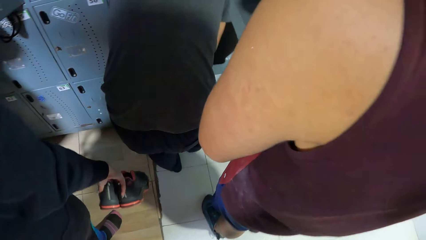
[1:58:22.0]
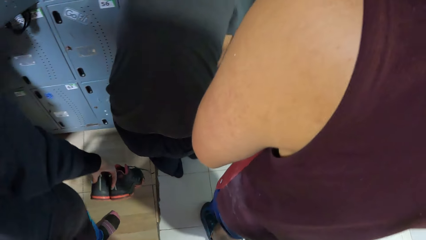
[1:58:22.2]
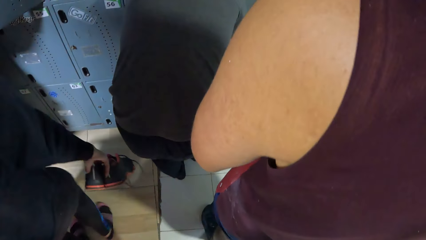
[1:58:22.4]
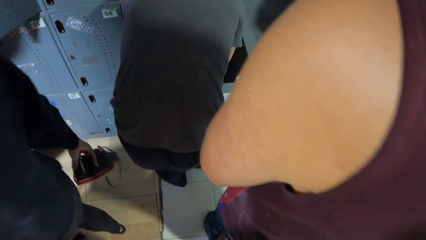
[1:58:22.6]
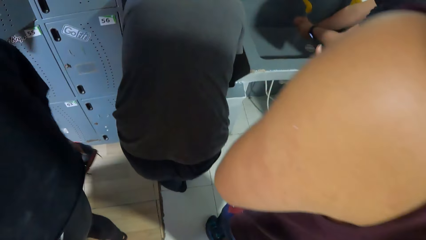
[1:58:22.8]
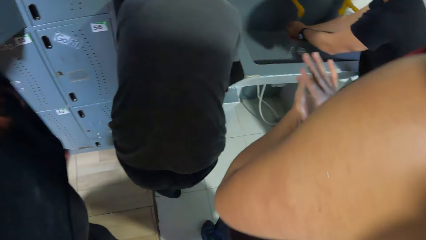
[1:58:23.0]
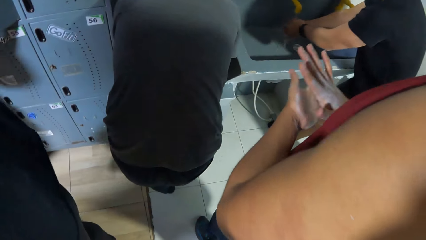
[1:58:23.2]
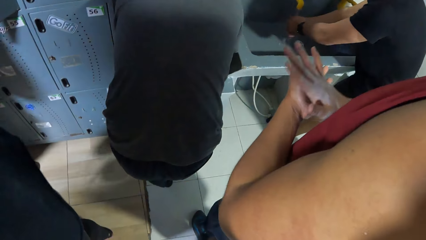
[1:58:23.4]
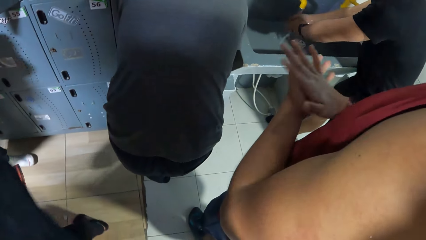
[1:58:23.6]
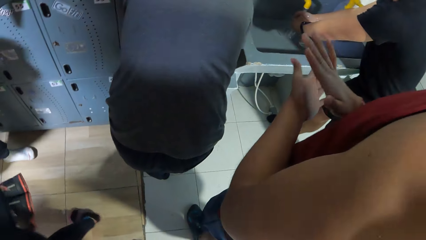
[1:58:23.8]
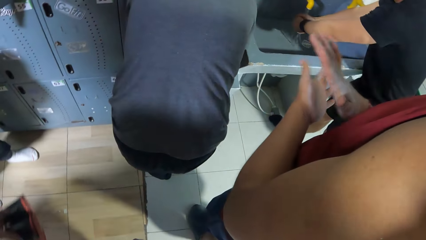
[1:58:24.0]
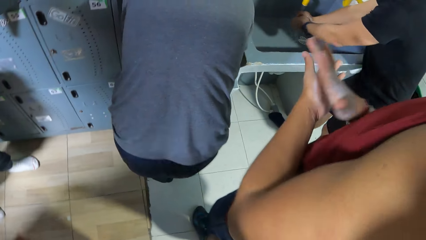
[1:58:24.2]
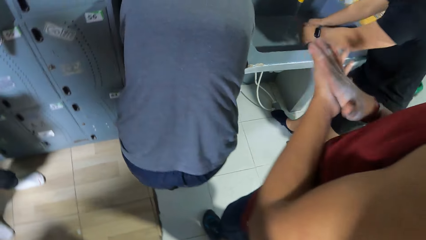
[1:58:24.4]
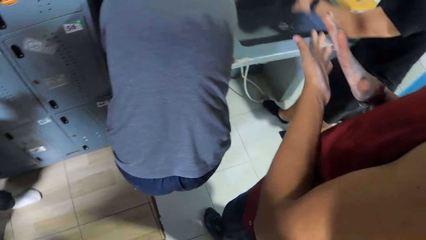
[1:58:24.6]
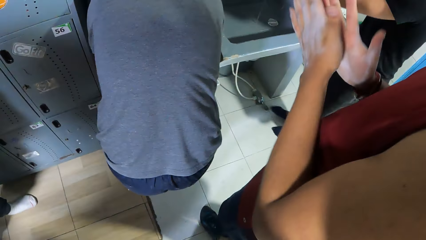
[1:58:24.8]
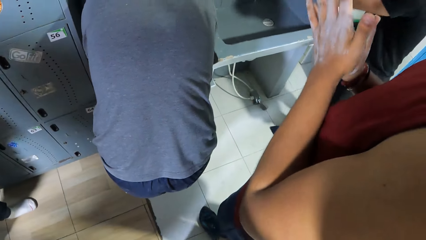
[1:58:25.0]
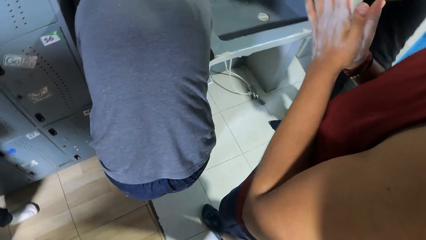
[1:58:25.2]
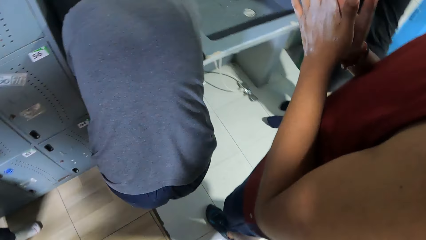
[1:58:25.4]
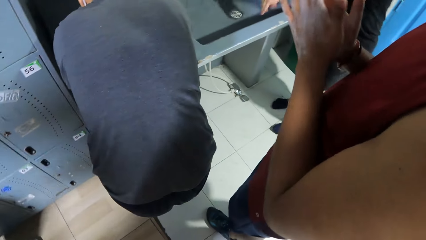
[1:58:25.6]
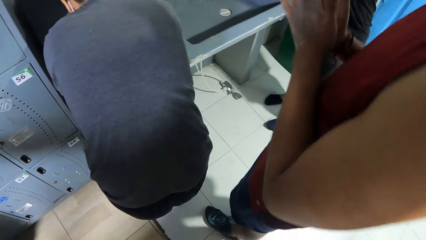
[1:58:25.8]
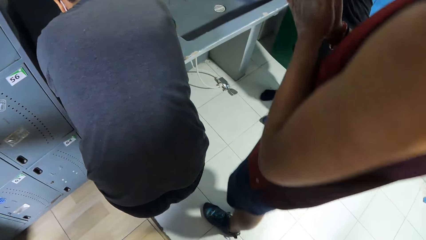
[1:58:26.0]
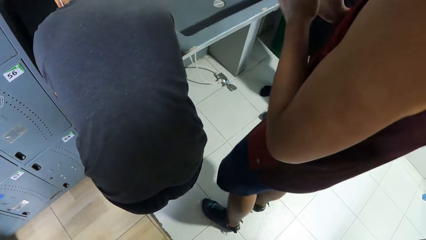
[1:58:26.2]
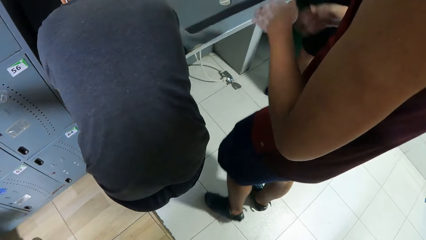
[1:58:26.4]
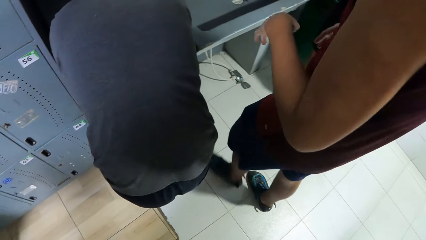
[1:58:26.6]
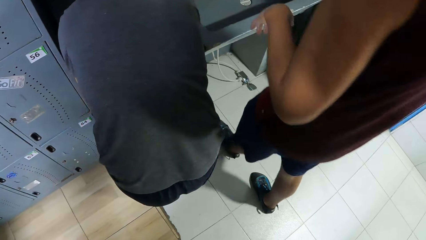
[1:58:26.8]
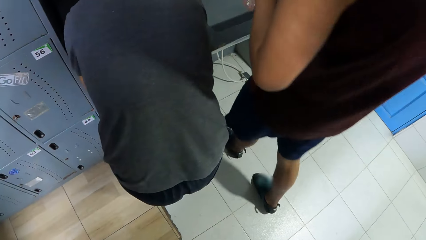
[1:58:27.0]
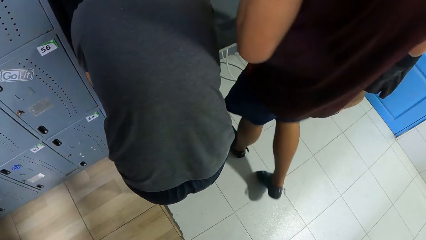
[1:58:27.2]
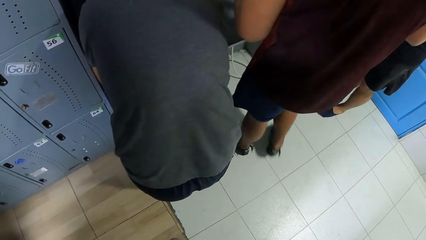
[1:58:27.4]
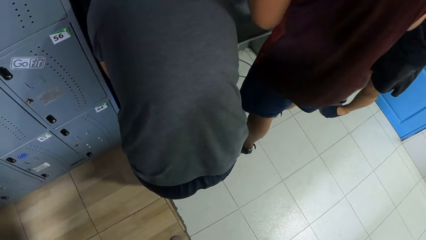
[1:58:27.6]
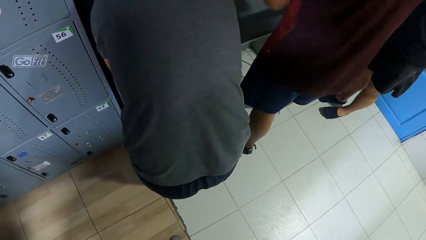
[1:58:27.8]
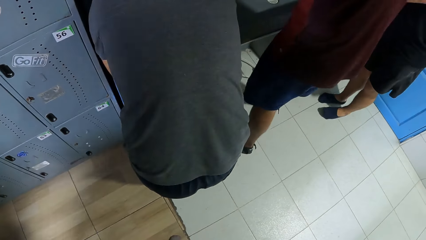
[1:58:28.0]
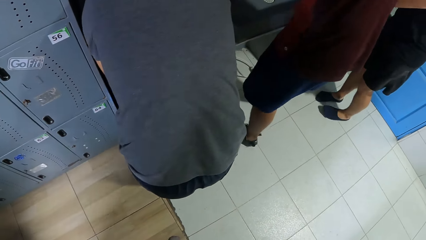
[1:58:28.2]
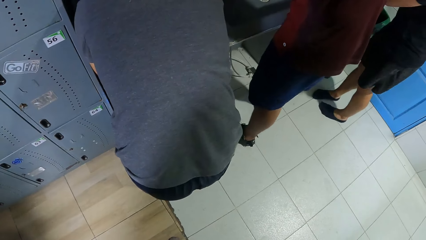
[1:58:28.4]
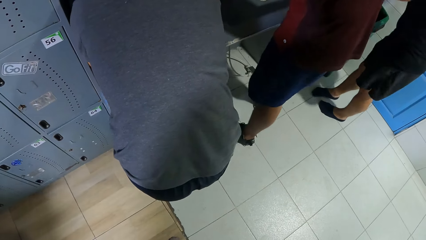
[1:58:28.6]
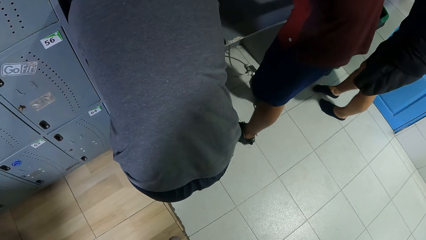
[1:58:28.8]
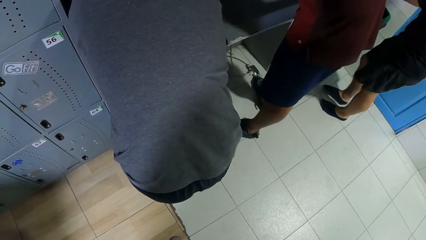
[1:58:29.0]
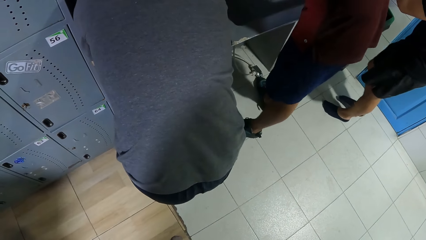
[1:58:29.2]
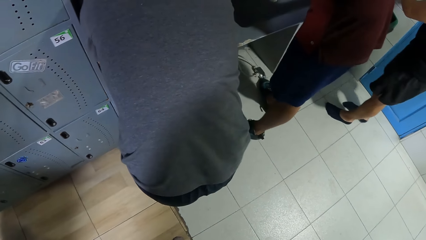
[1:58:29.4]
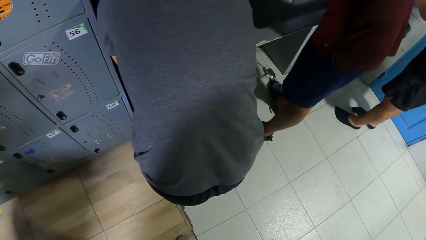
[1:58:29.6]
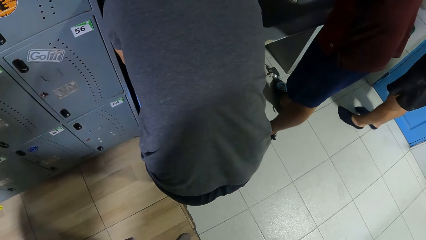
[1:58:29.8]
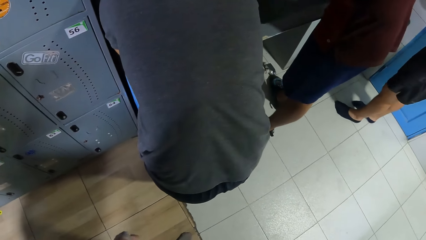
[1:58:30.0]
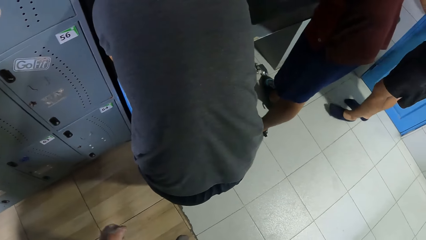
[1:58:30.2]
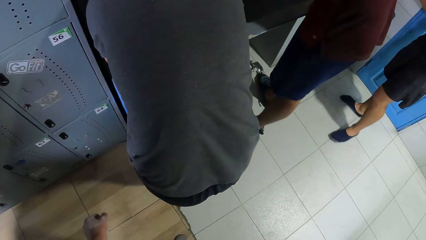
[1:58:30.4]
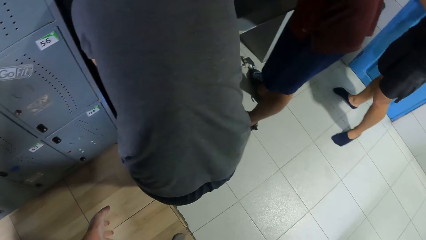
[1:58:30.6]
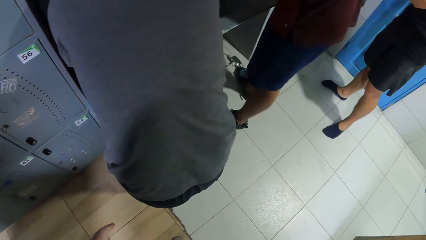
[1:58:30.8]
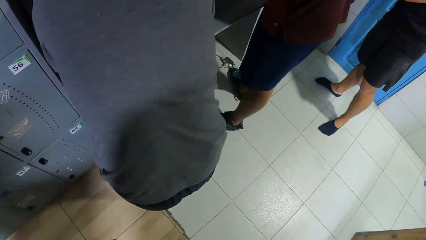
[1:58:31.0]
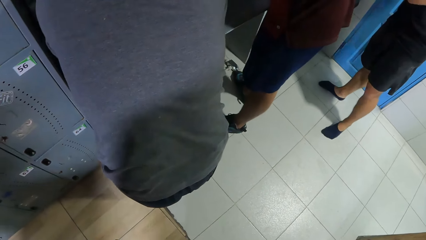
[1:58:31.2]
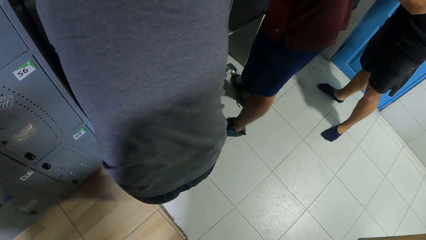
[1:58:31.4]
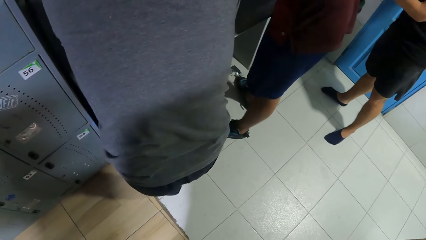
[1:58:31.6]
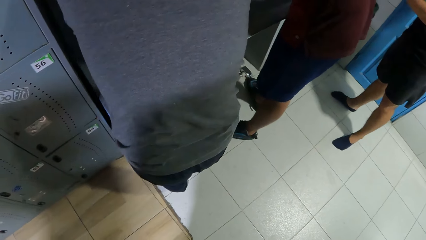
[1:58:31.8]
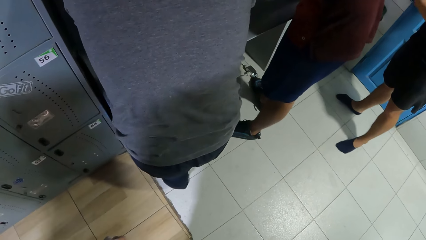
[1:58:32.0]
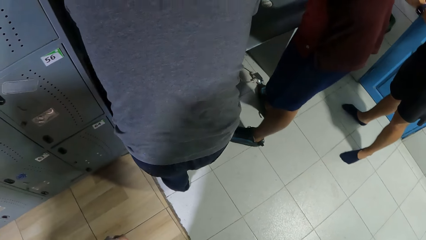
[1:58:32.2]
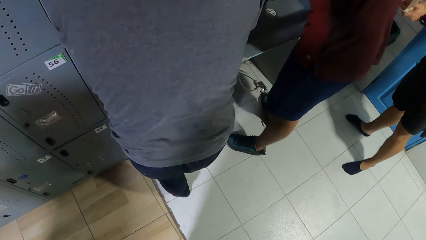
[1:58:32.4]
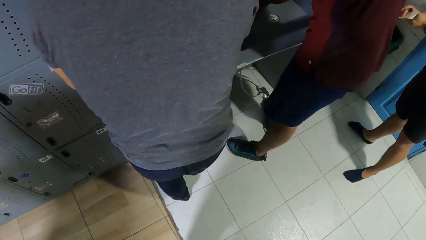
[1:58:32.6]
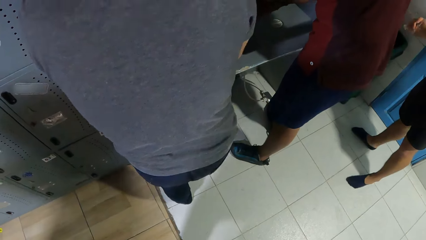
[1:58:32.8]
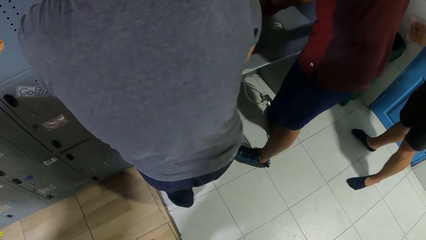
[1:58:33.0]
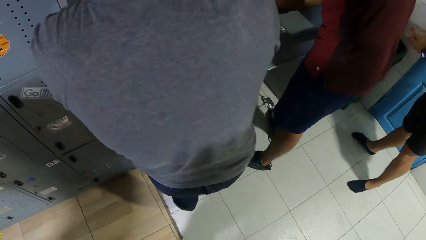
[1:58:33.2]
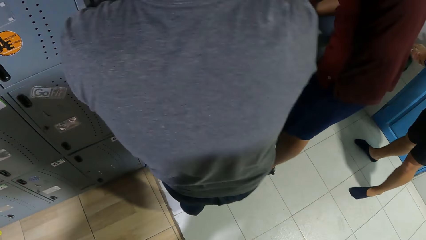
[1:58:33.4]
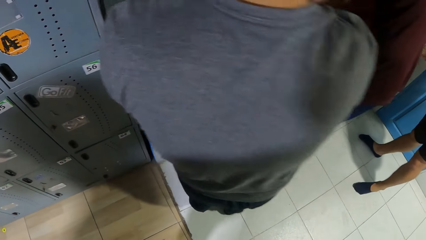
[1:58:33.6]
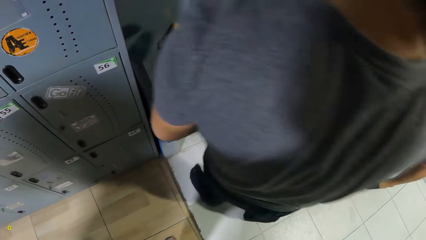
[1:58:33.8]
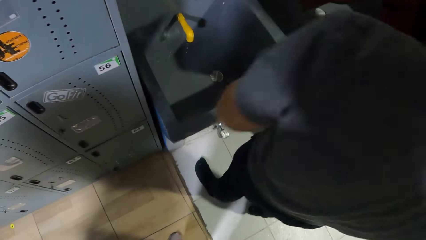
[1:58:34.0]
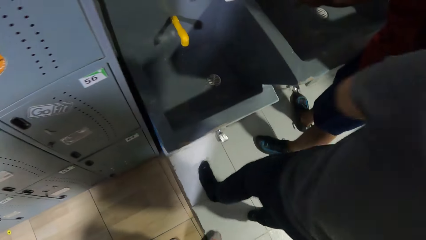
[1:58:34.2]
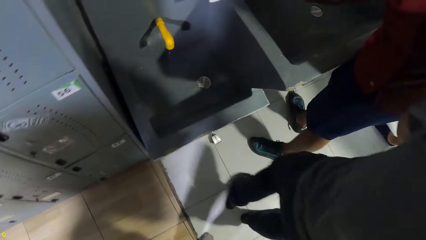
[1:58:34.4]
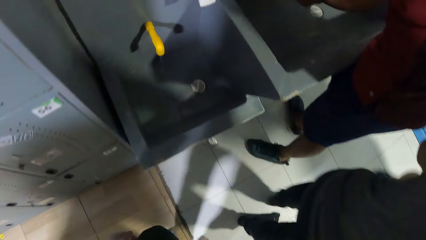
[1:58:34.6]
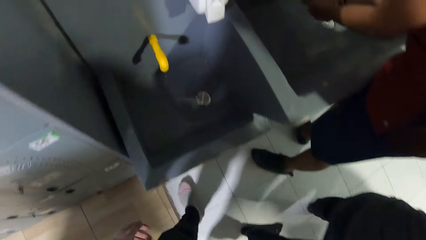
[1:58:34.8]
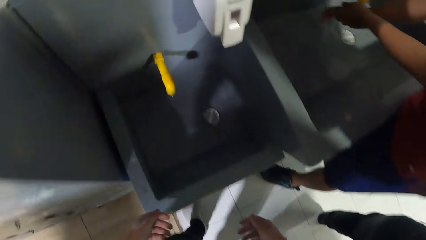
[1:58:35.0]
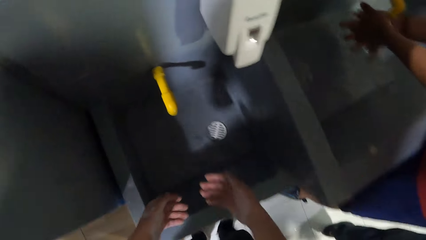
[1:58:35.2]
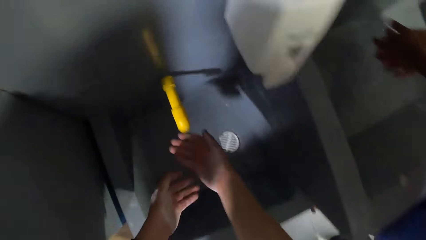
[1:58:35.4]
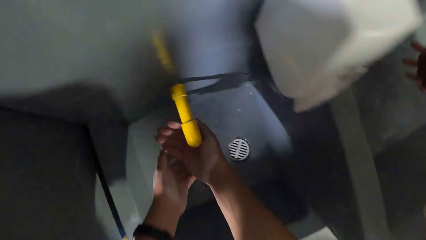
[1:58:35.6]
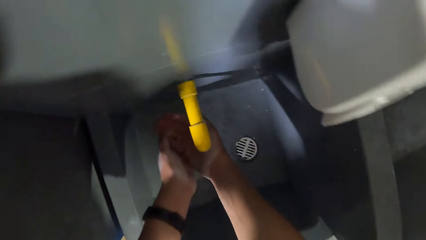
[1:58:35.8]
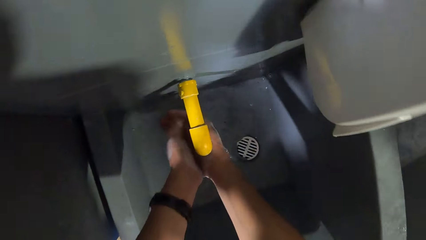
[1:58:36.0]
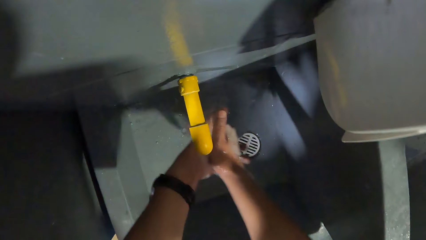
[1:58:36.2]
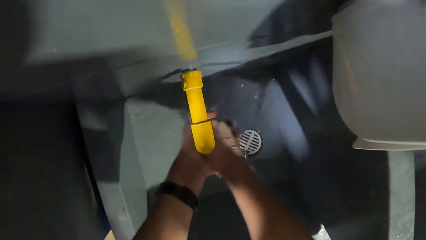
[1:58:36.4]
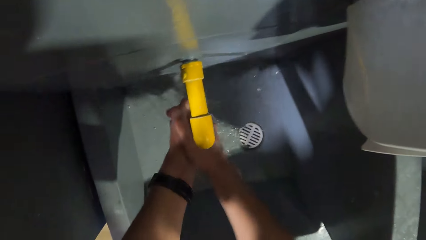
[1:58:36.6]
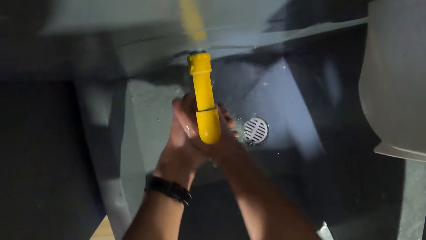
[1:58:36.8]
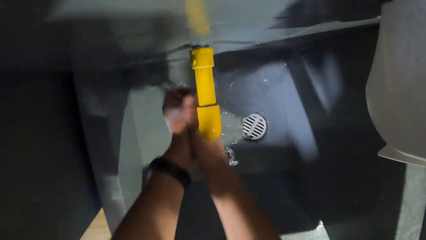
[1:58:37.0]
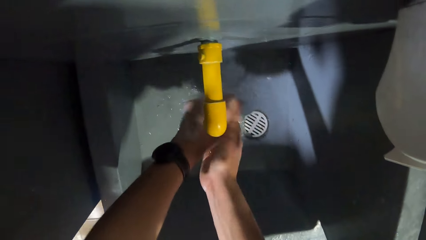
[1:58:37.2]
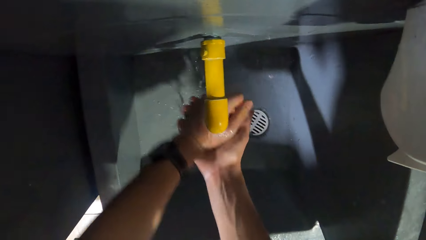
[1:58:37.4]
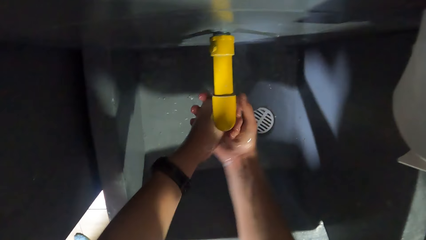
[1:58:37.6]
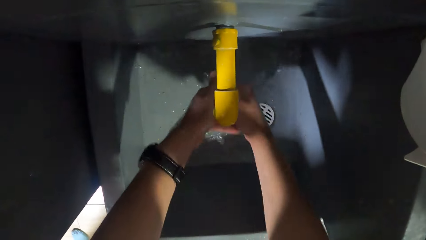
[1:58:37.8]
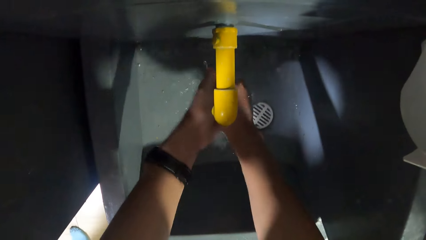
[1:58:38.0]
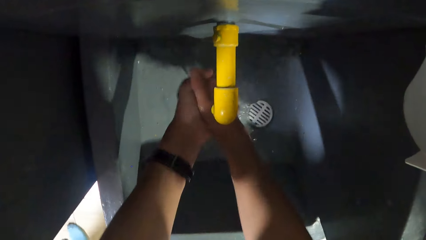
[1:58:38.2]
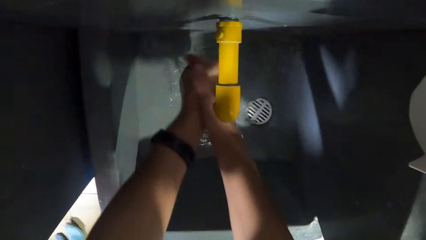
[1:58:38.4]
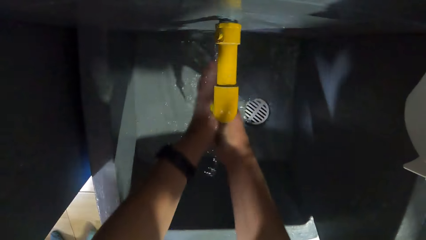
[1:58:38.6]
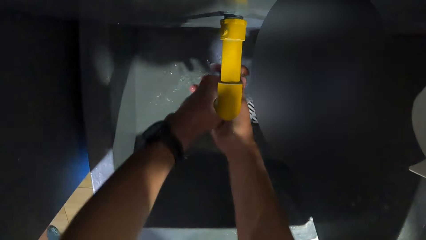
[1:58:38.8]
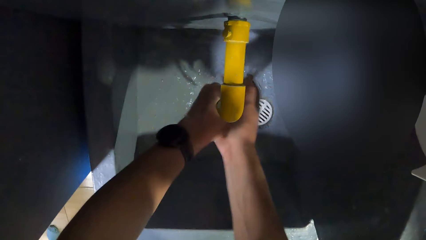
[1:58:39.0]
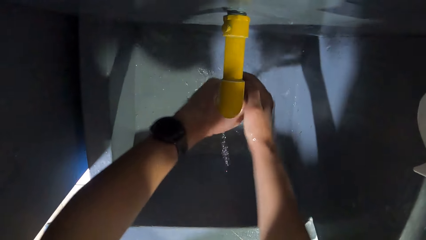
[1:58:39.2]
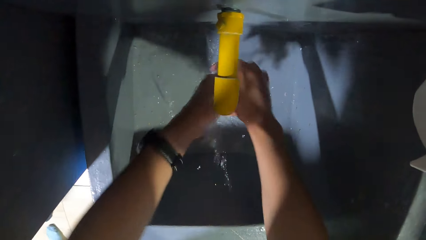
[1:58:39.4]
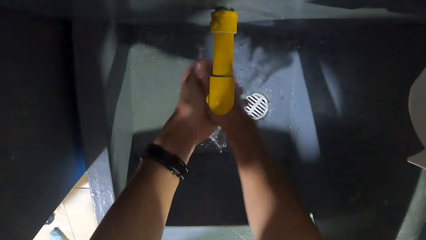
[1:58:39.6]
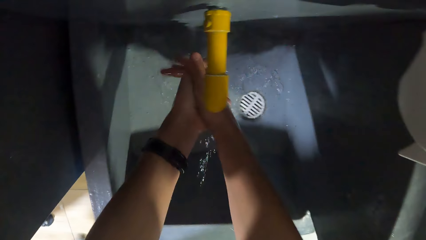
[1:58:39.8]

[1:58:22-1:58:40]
The man claps both hands. The man washes both hands. The camera wearer washes both hands under a tap.
